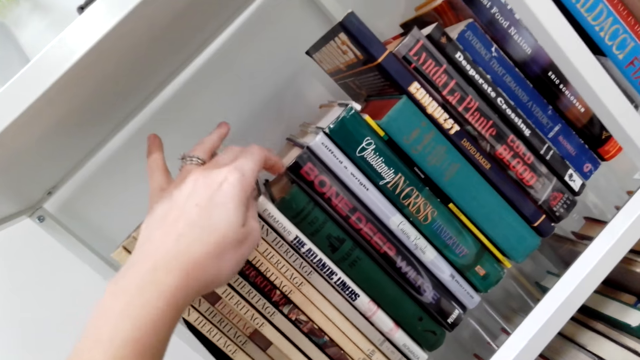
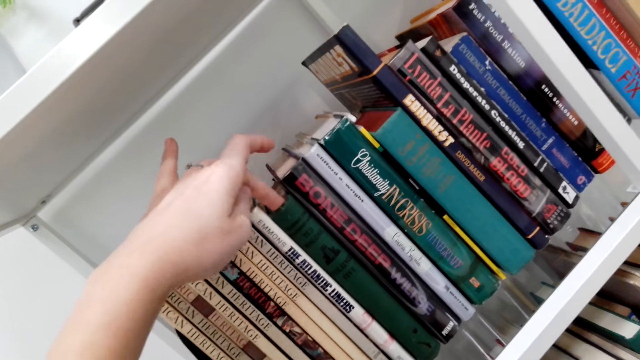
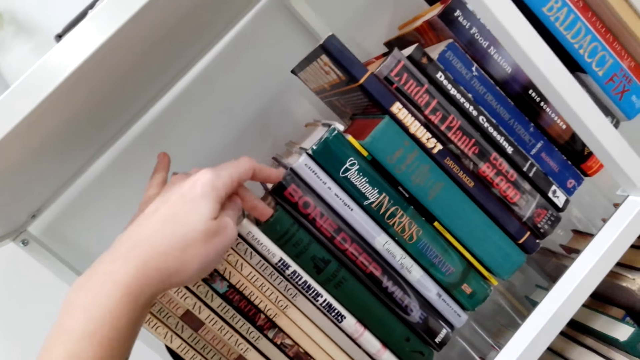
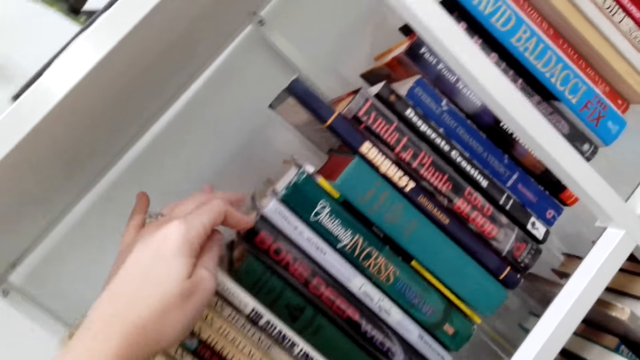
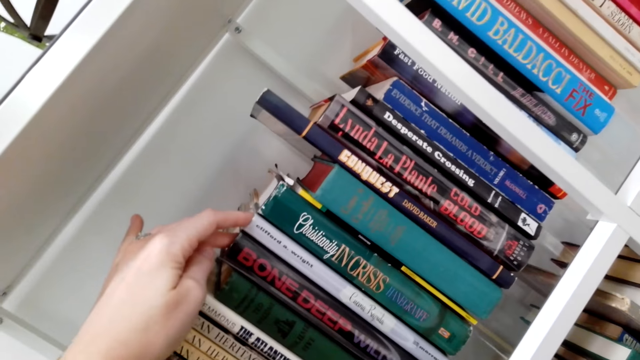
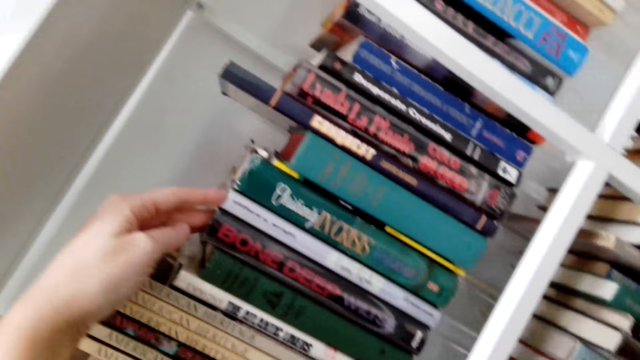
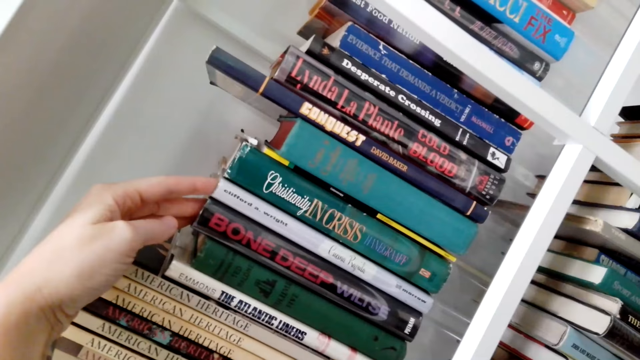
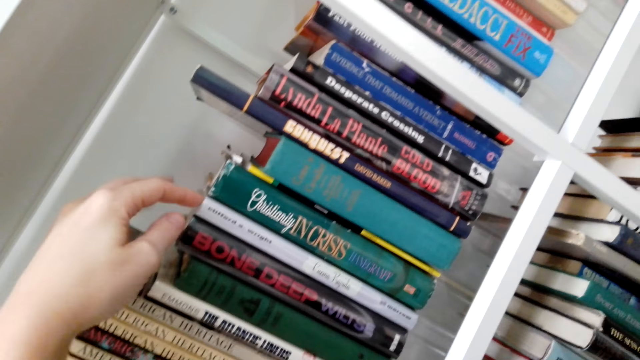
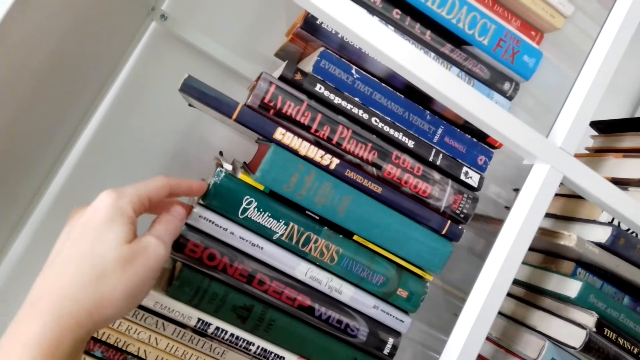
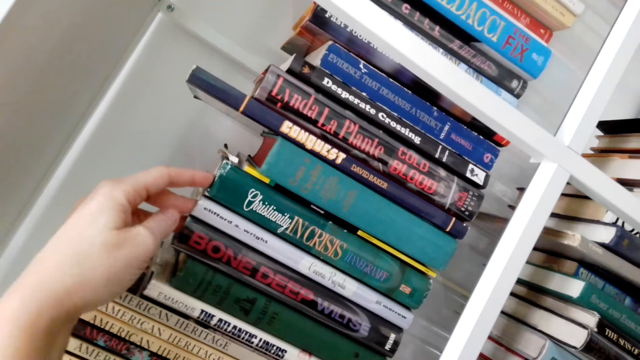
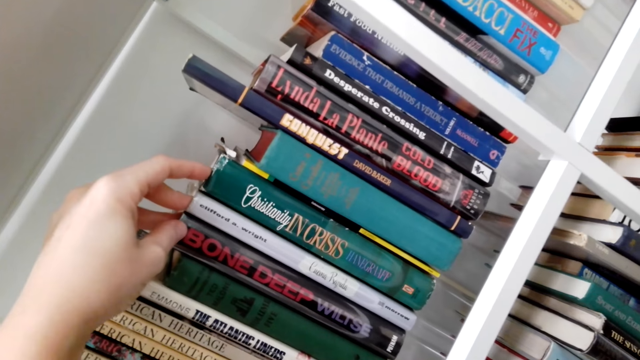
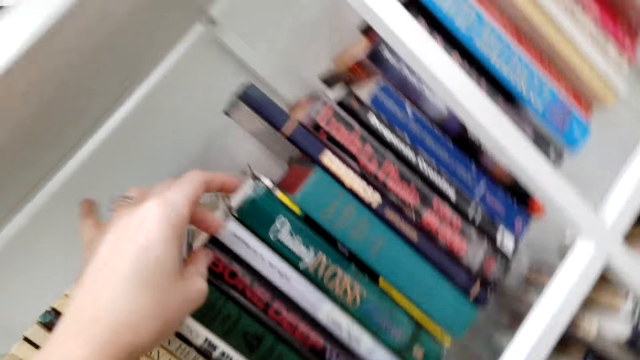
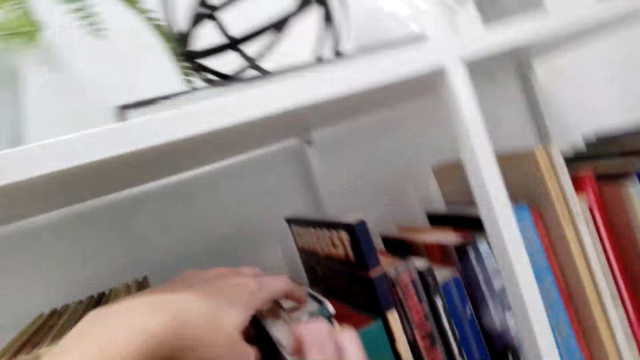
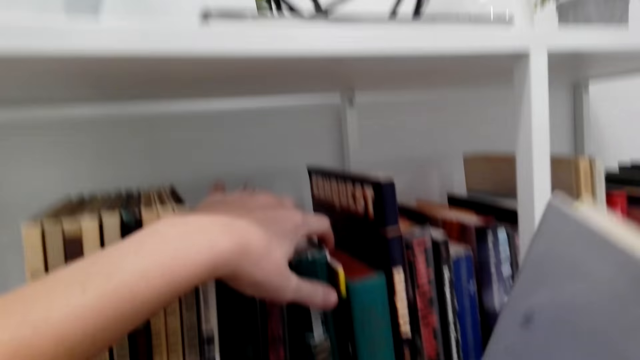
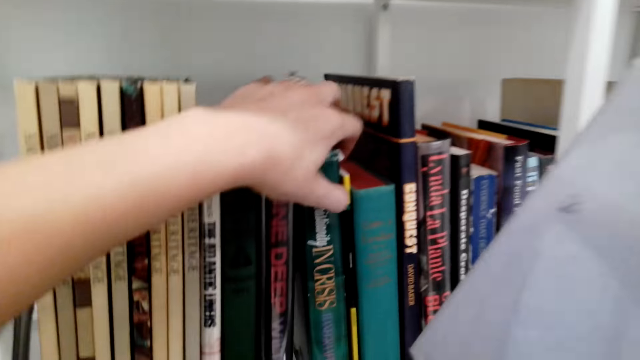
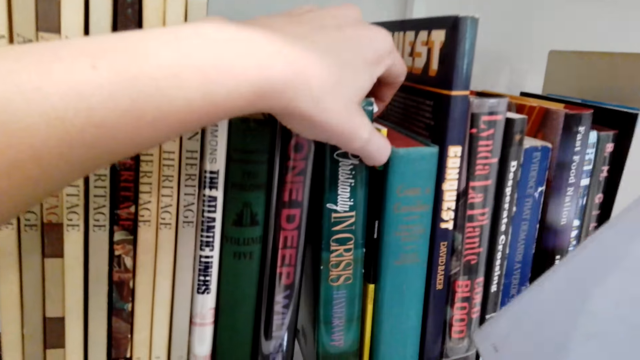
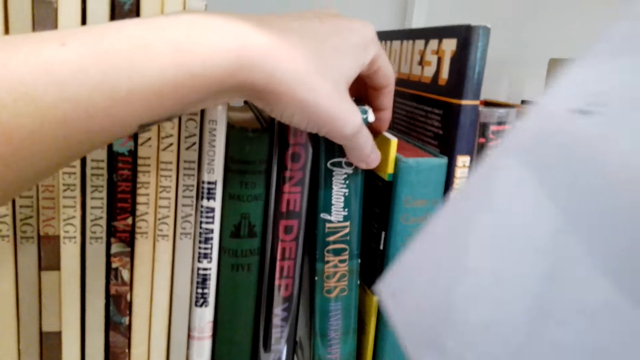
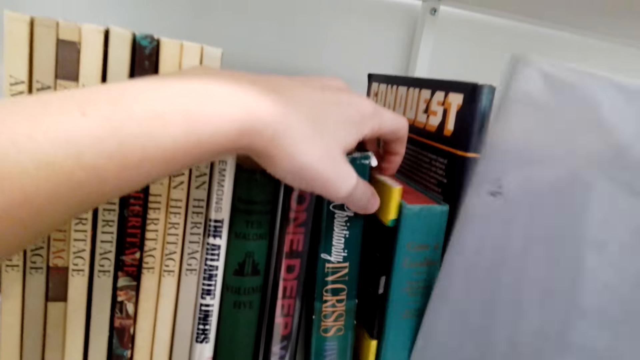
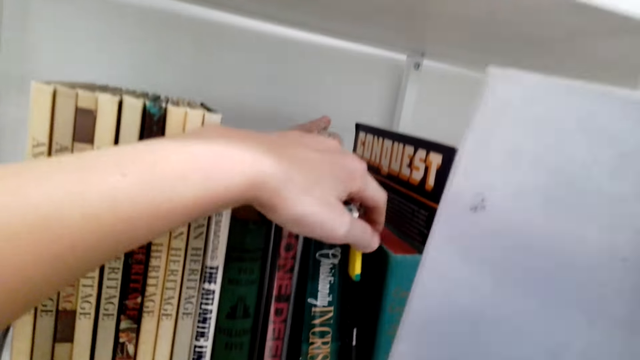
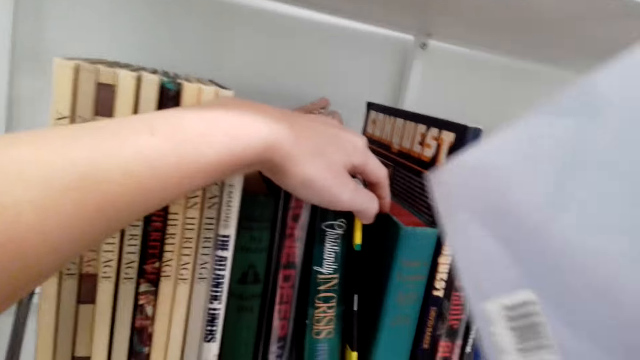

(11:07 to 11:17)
The camera wearer picks a book from the shelf. They separate the books in the shelf. They look at the book.

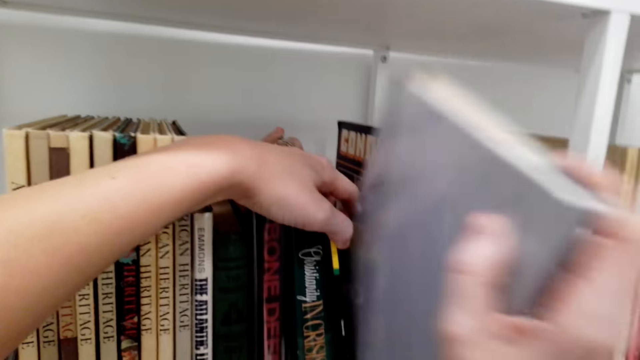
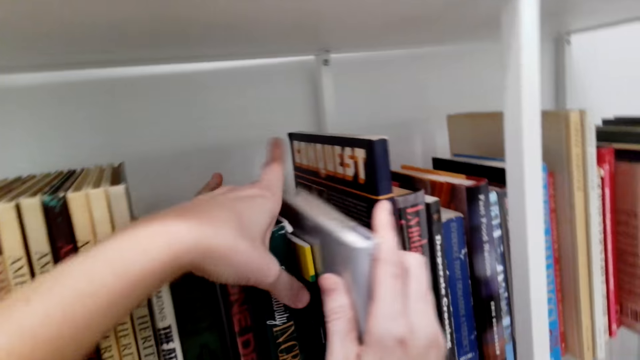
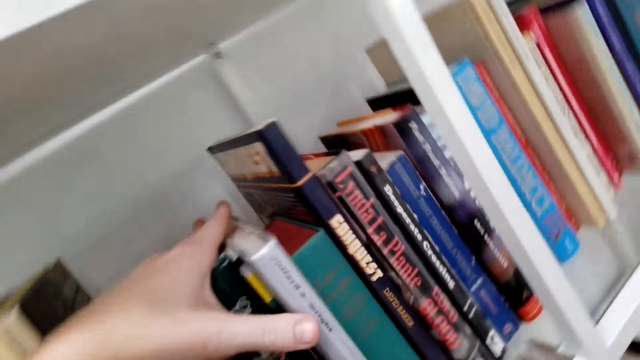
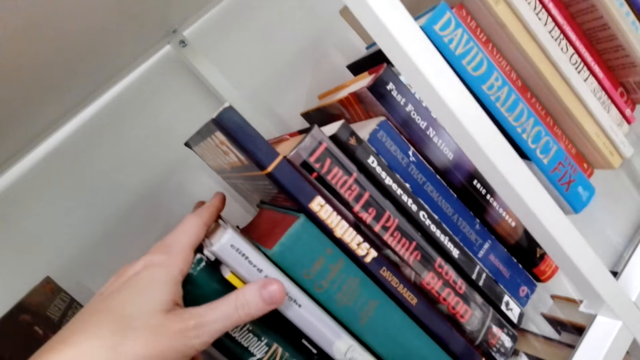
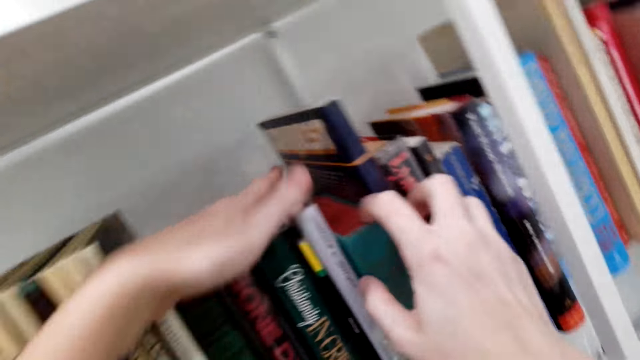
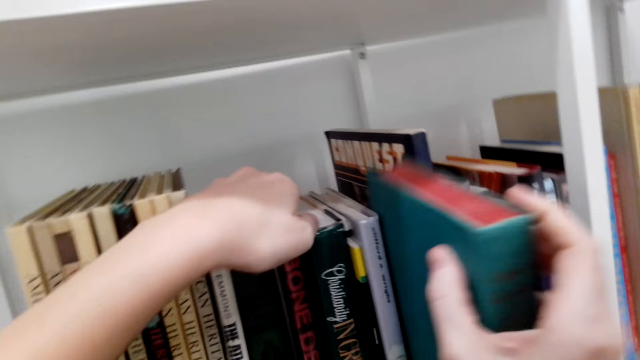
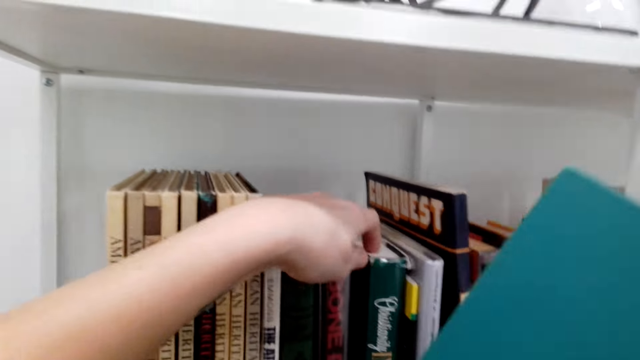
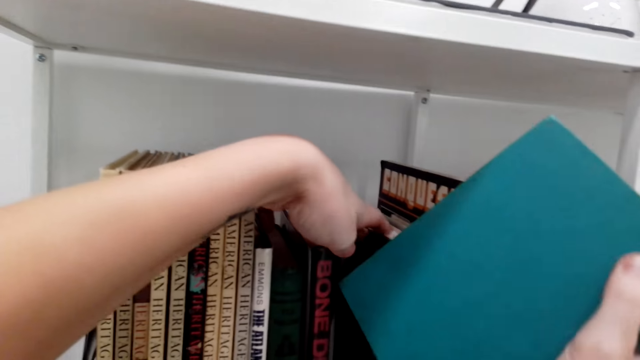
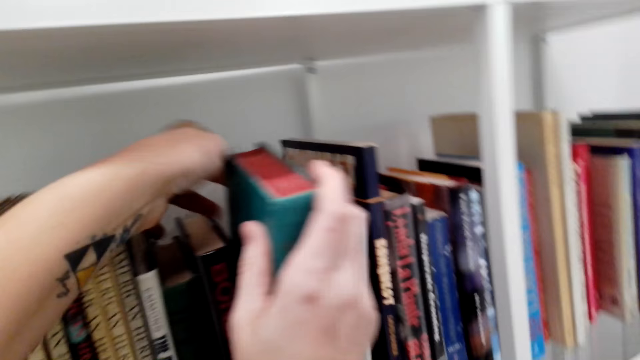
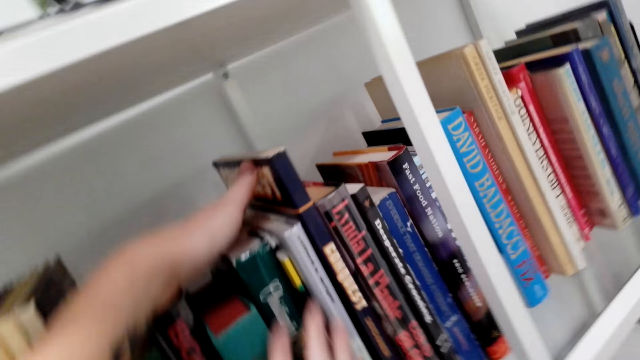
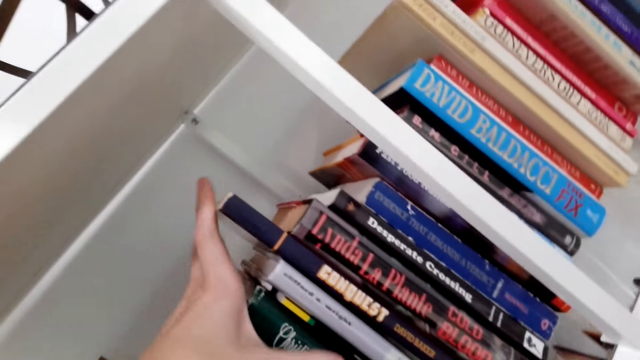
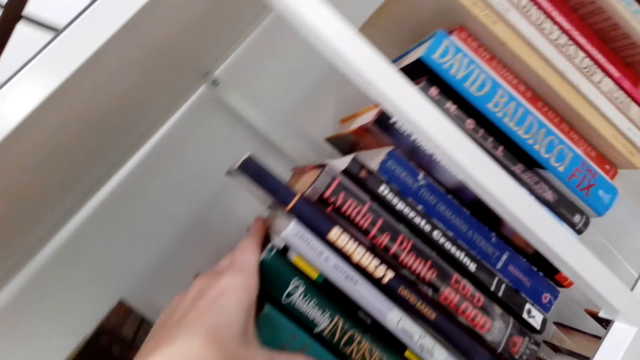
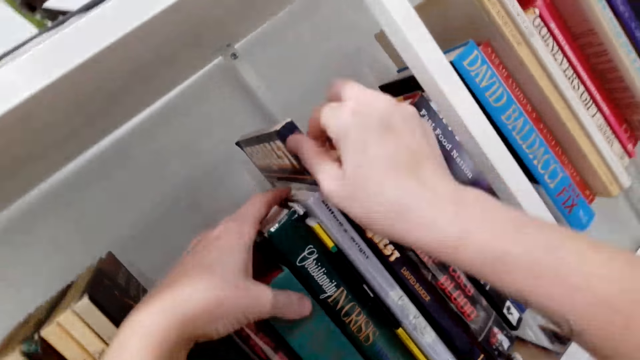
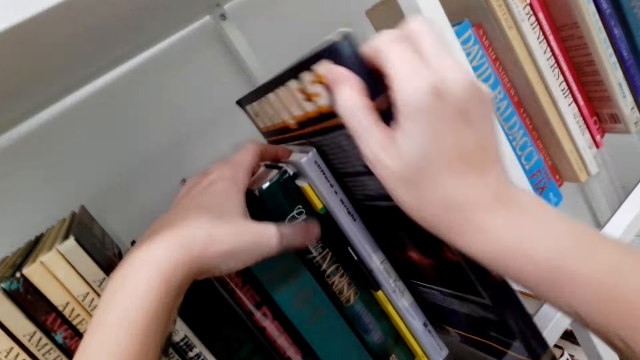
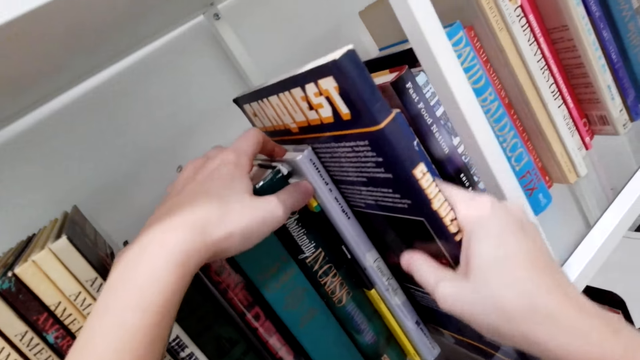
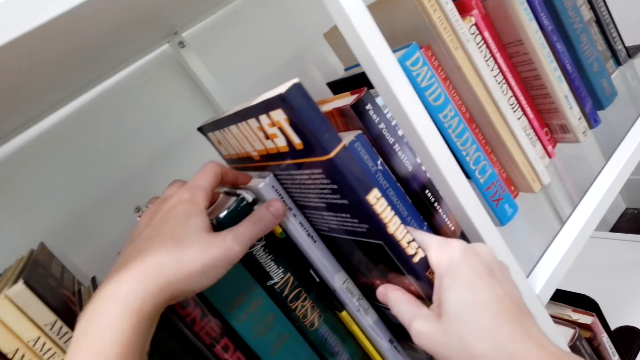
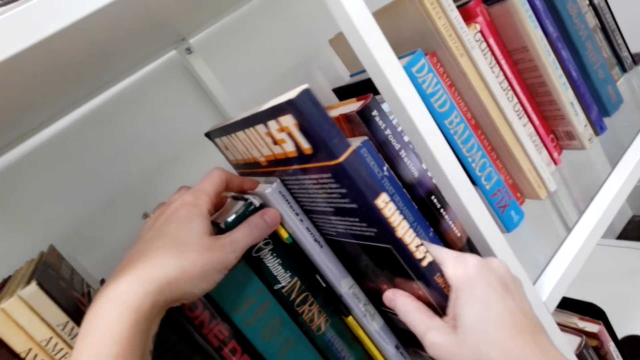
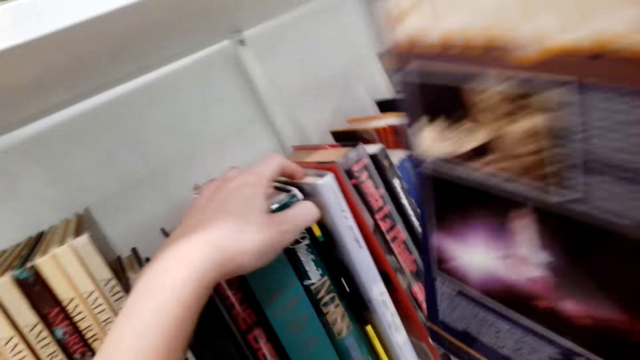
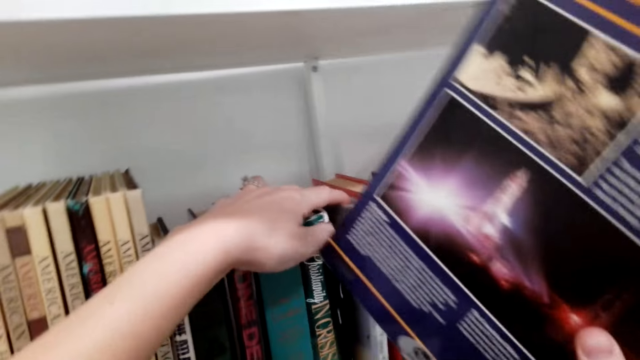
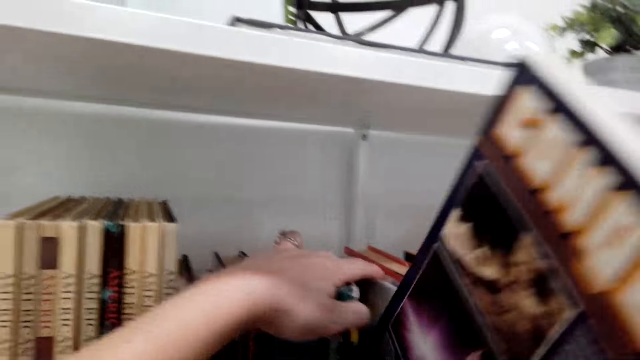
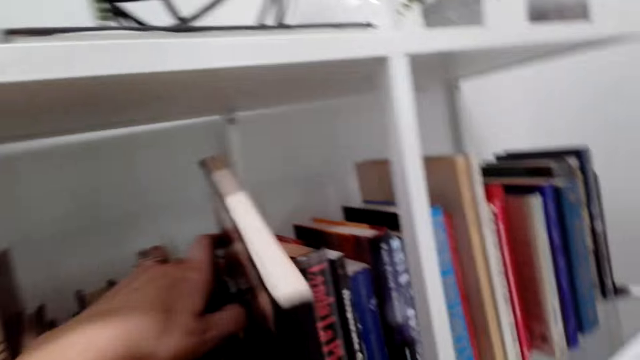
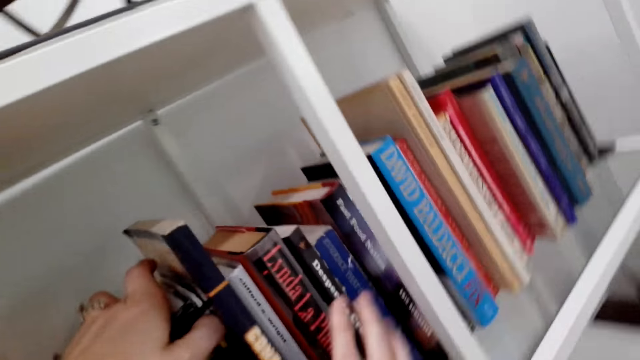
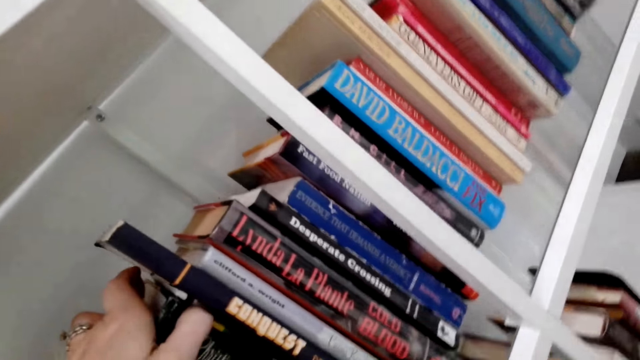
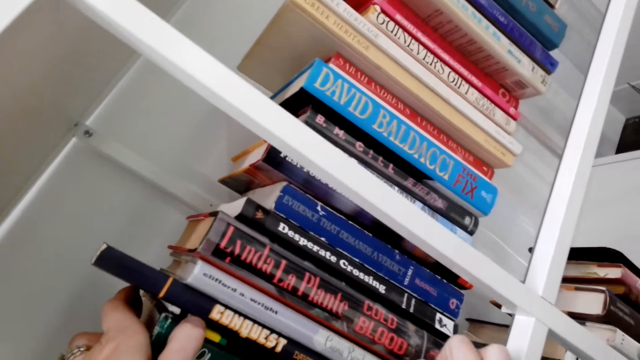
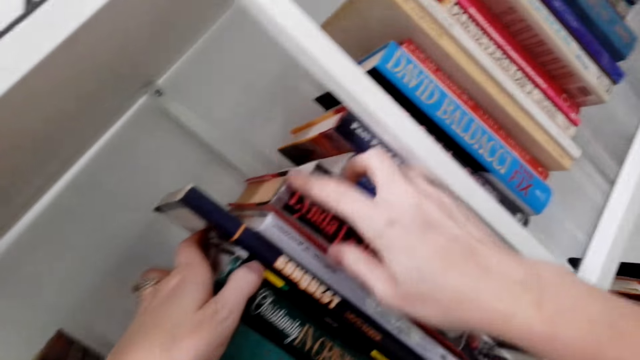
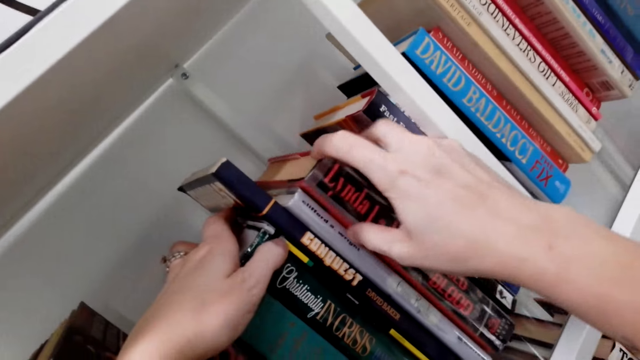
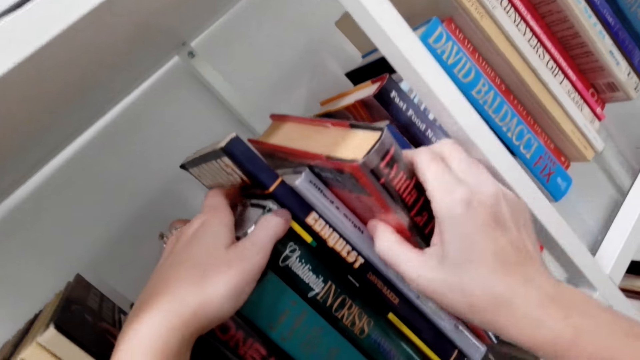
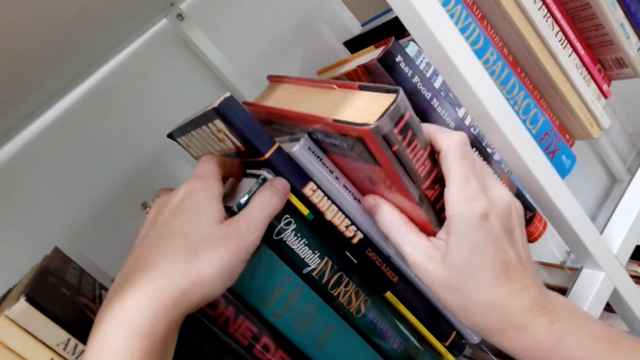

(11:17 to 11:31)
The camera wearer puts the book in the shelf. They pick a book from the shelf. They separate the books in the shelf. They put the book in the shelf. They hold the books in the shelf. They pick the book in the shelf. They look at the books. They remove the book from the shelf. They put the book in the shelf. They look at the books. They pick the book in the shelf.
